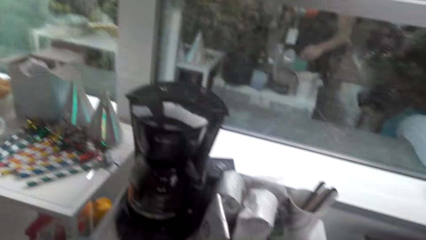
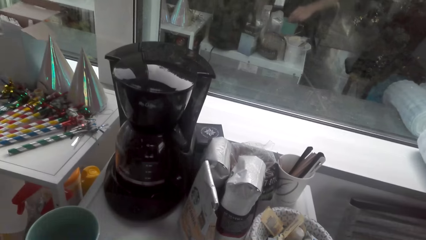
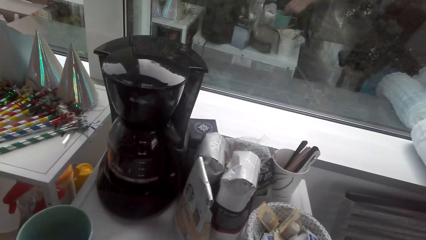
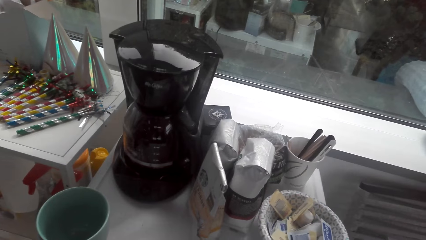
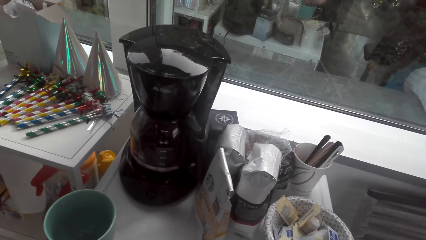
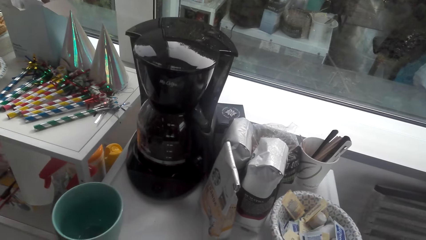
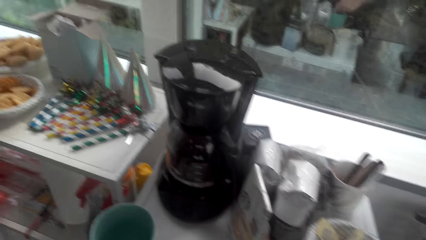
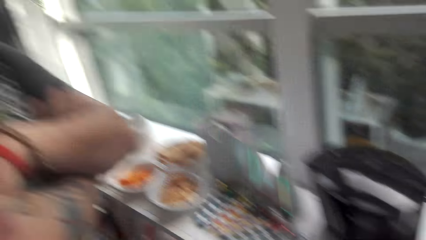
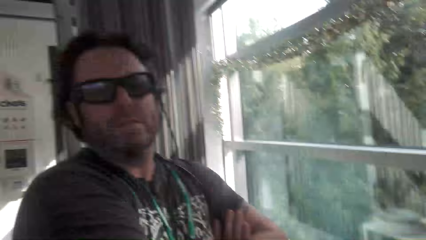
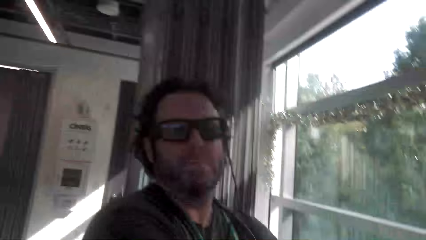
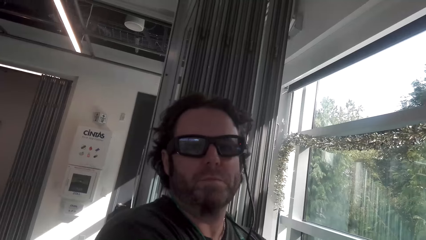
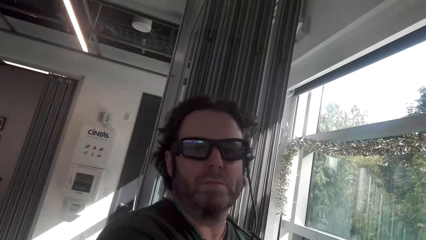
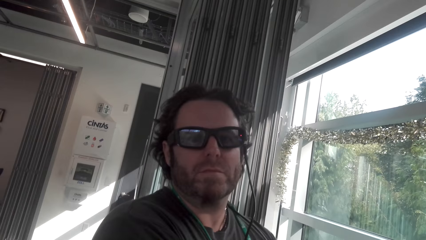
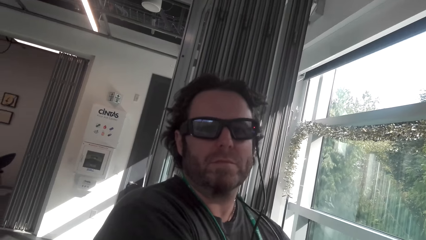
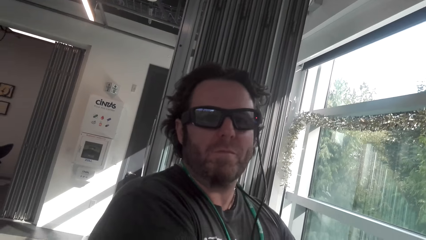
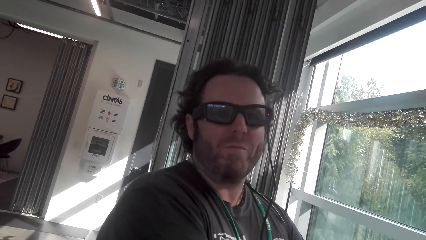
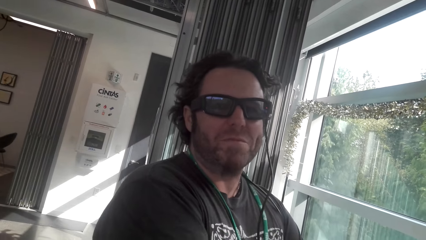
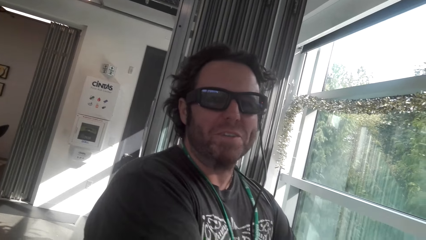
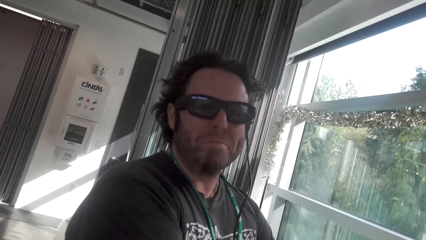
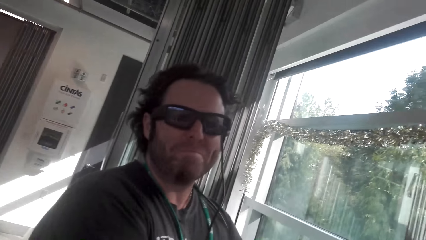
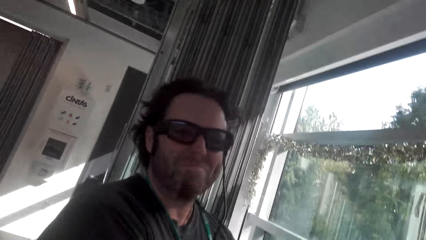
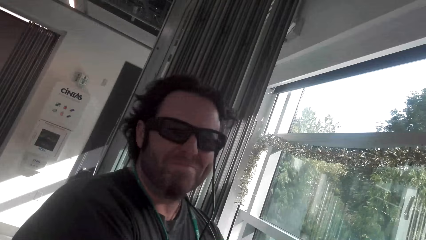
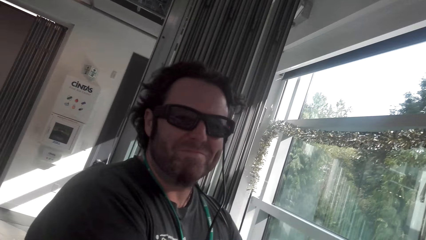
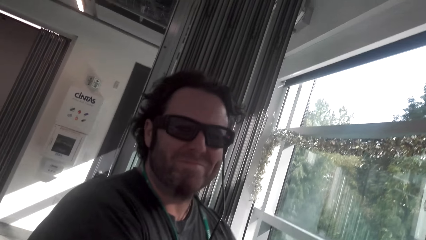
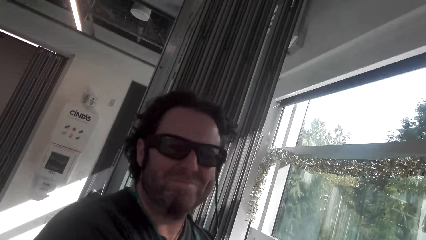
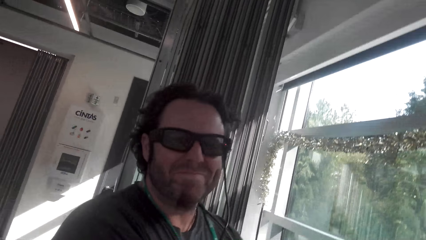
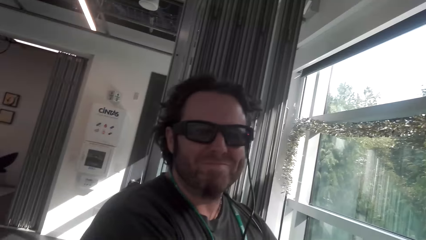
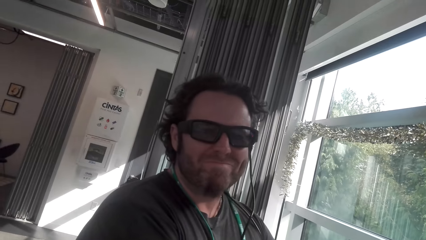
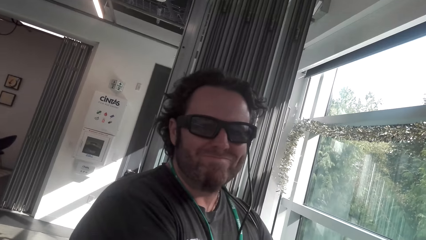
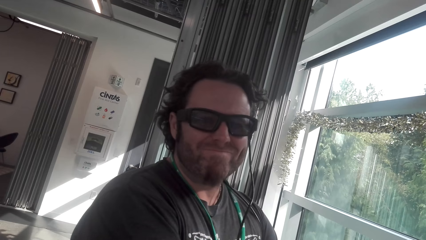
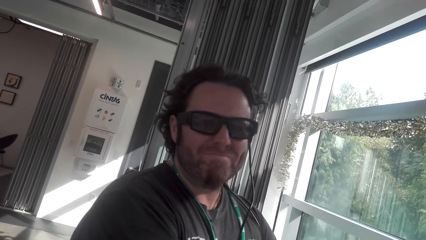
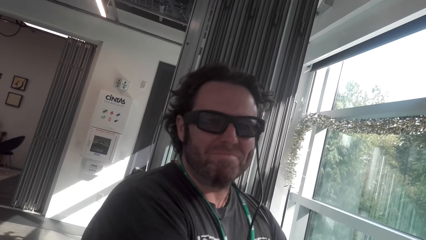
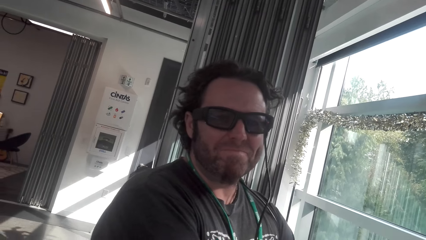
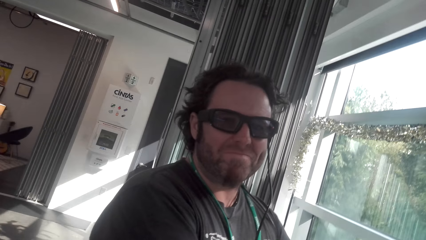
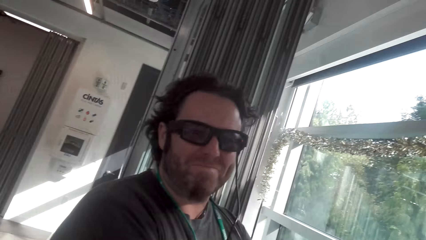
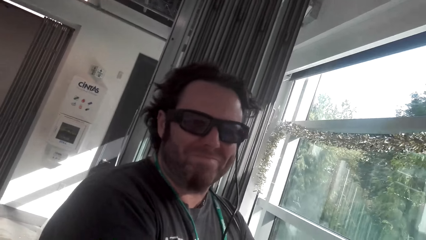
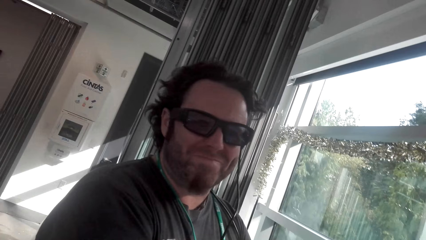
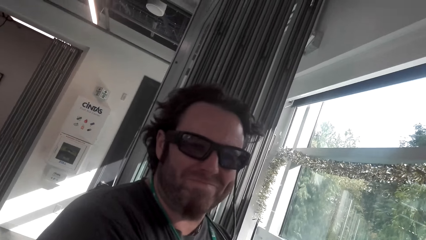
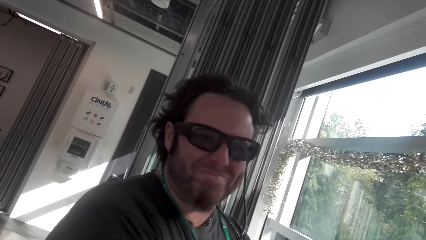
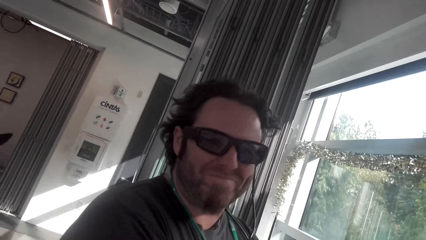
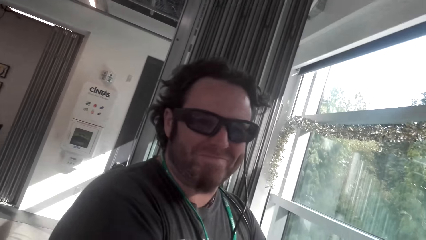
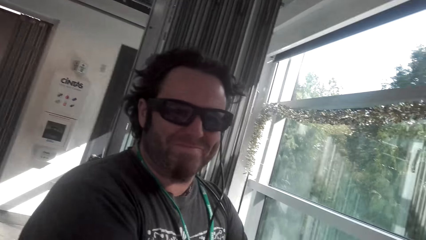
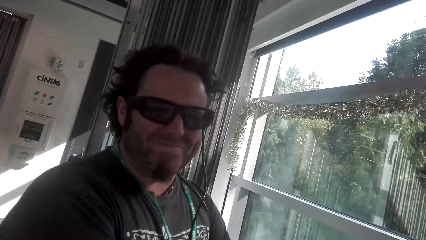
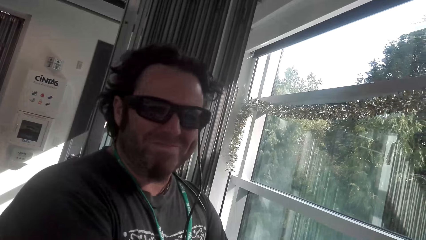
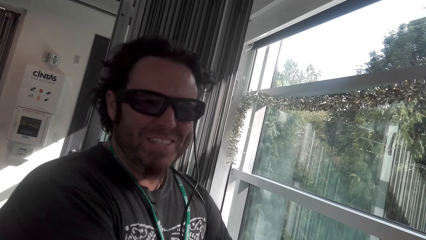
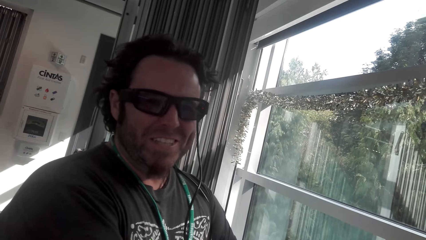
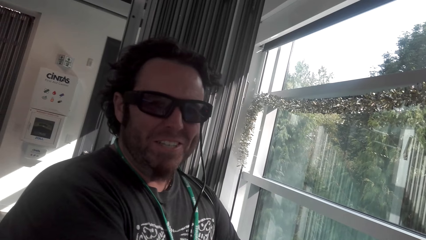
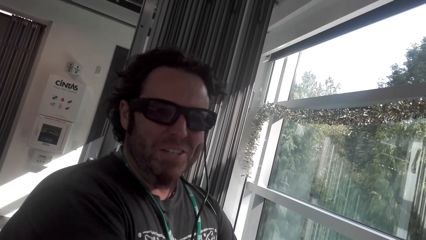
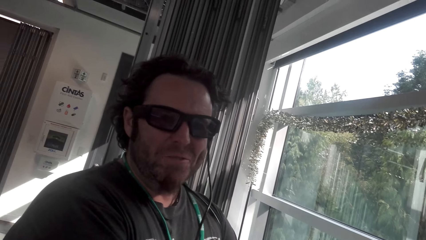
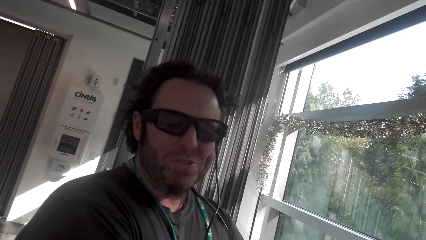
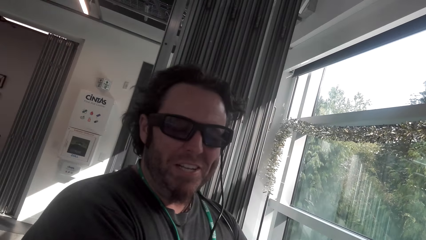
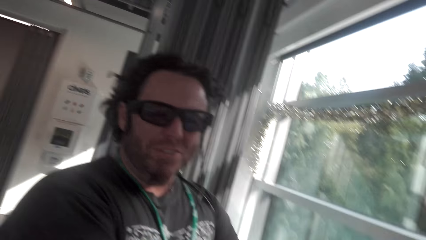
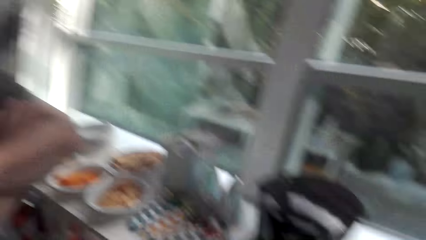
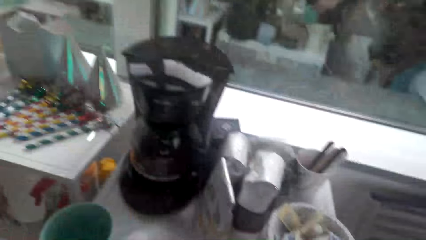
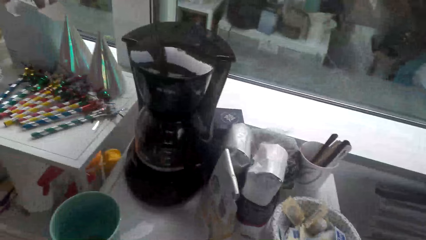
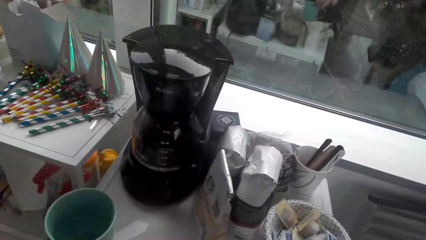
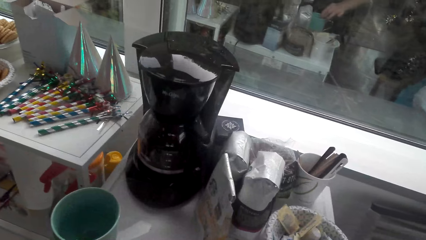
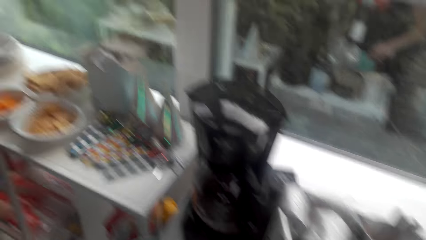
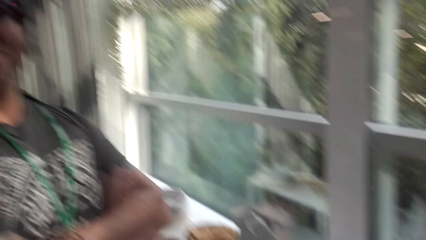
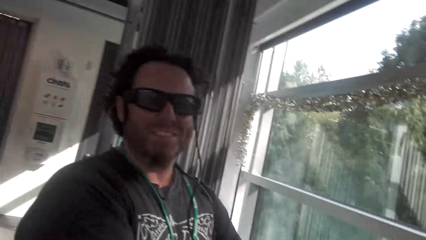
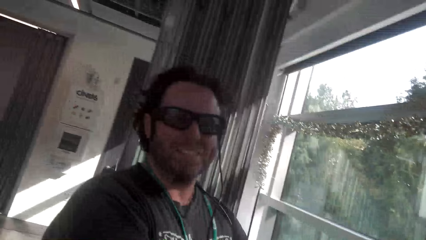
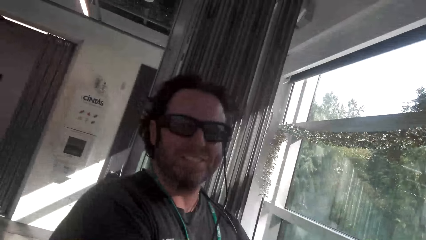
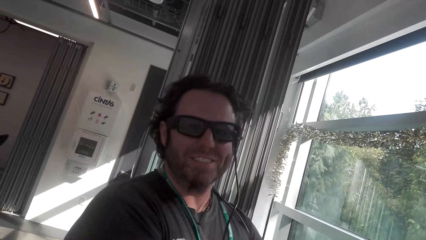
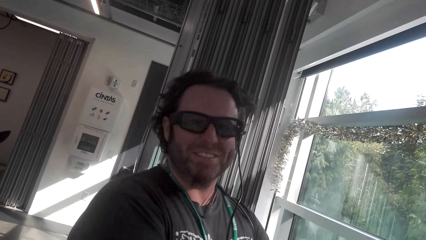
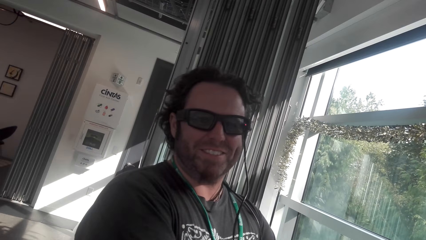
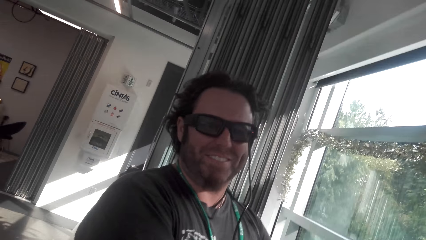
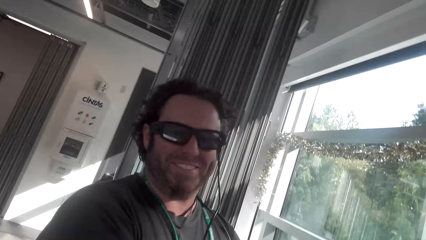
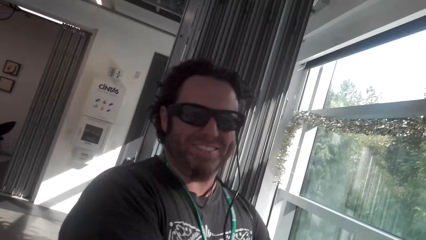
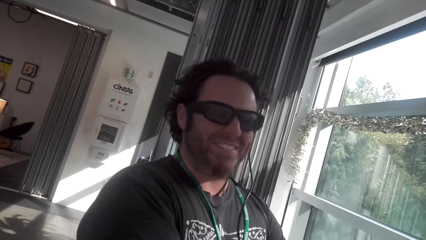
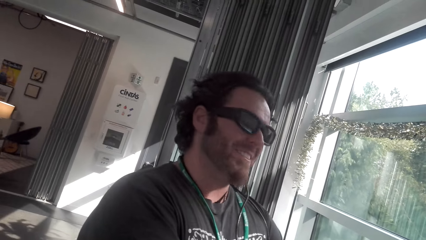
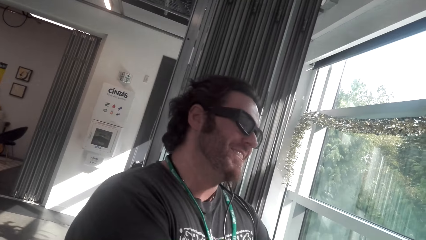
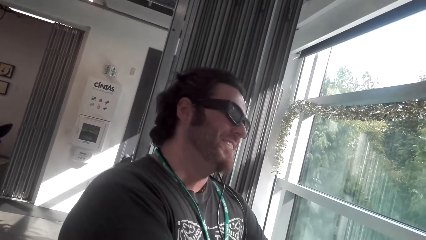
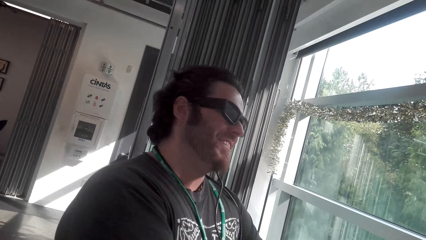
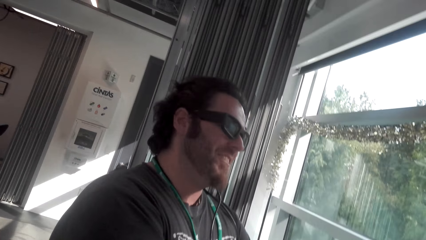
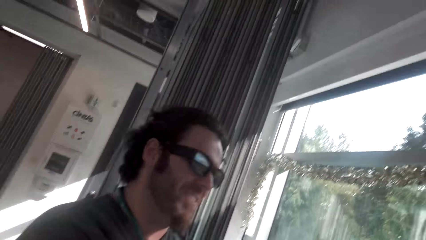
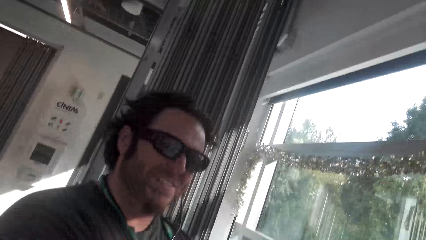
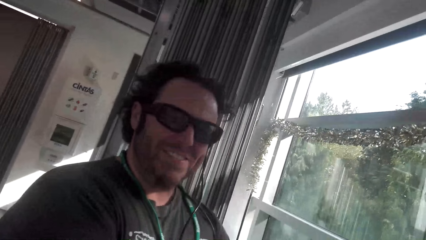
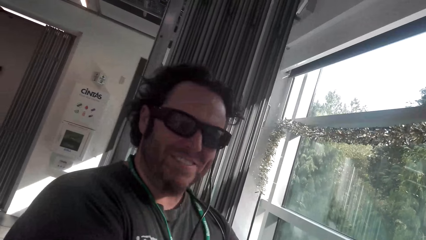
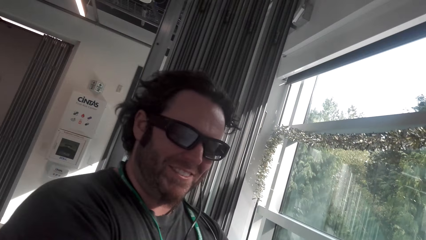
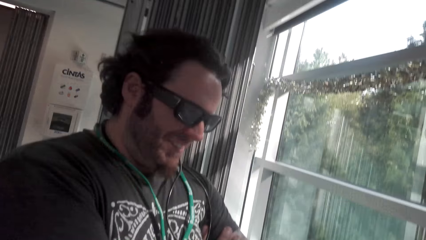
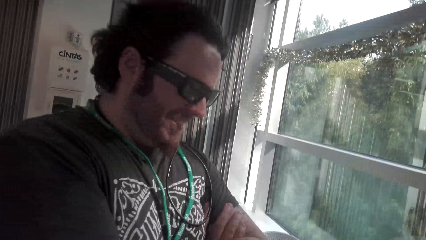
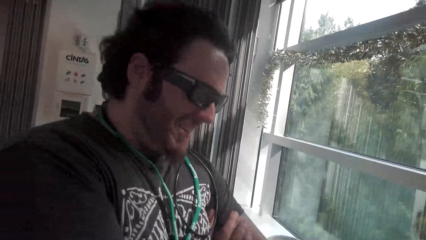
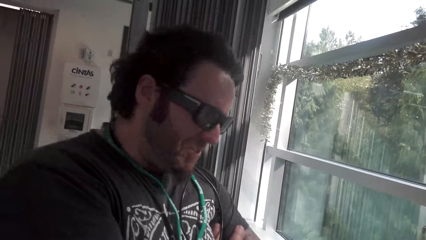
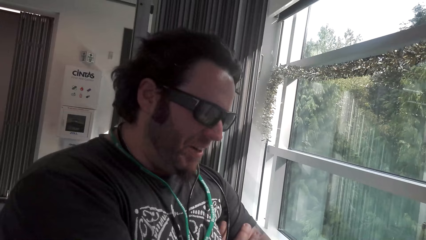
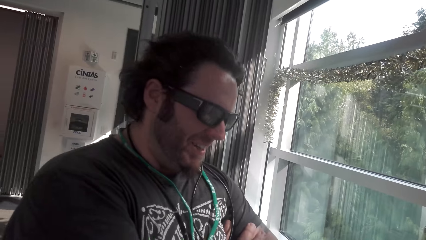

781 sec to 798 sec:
The camera wearer looks around. They converse with a man. They stir the tea. They look at the man. They converse with the man. The man converses with the camera wearer. The camera wearer looks around. They stir the tea. They look at the man. They converse with the man.
